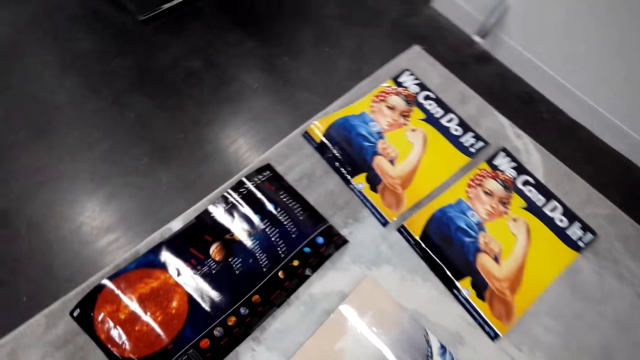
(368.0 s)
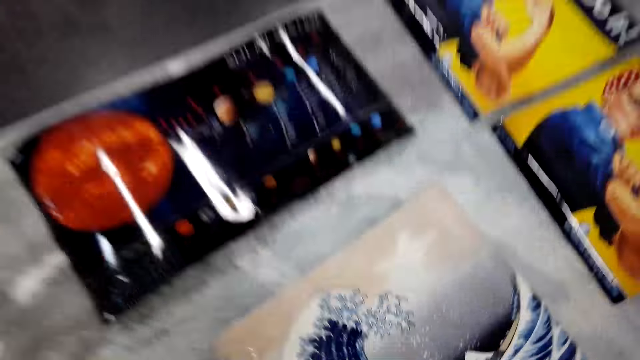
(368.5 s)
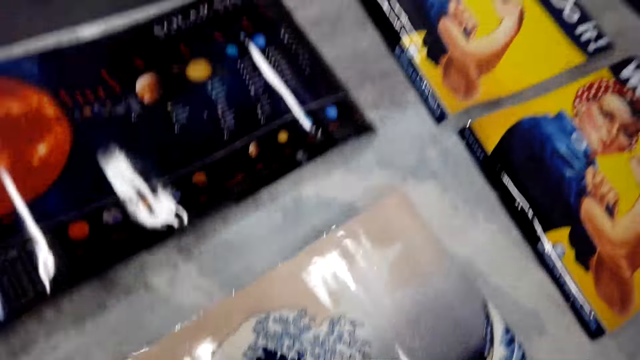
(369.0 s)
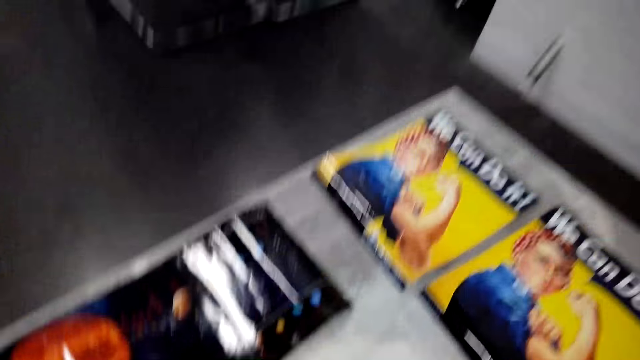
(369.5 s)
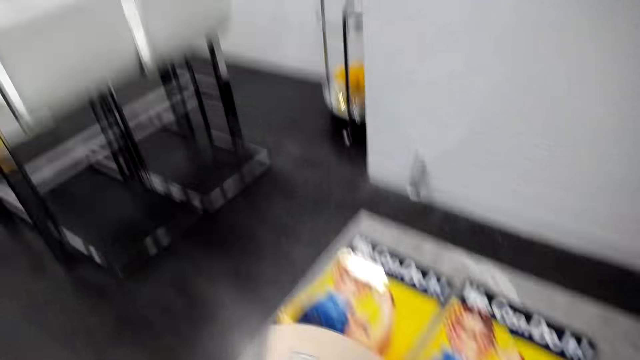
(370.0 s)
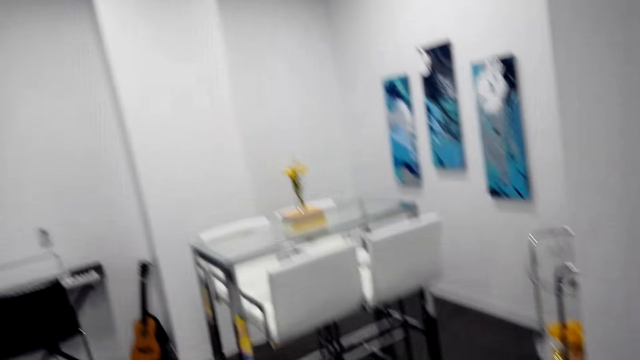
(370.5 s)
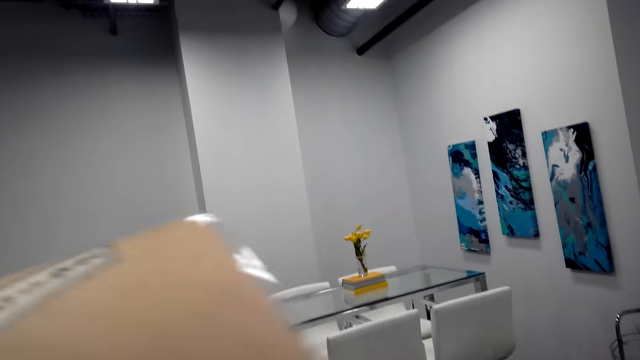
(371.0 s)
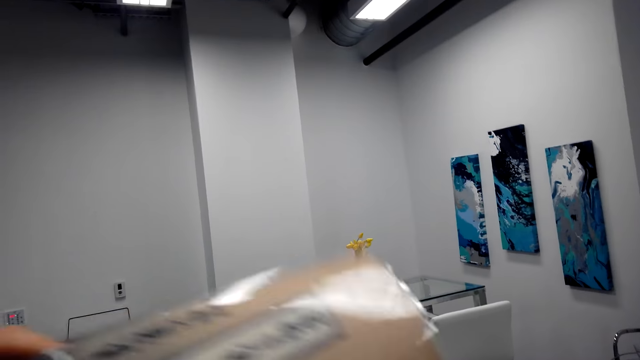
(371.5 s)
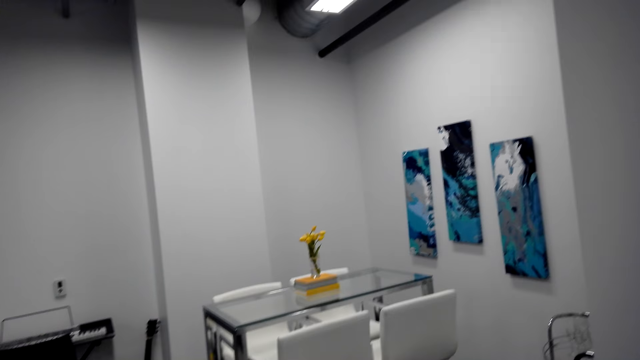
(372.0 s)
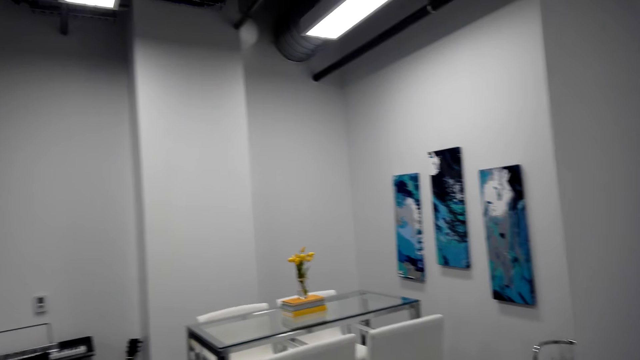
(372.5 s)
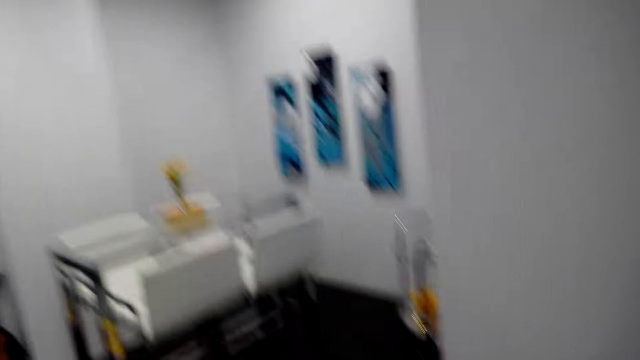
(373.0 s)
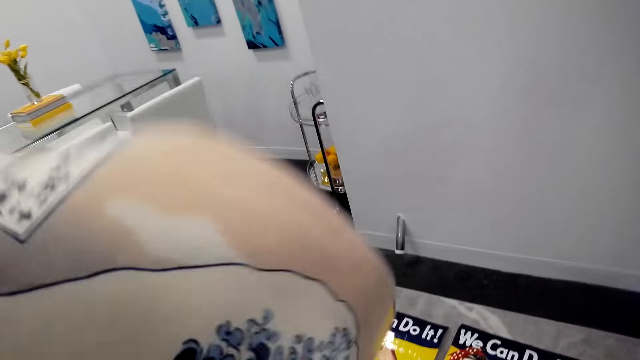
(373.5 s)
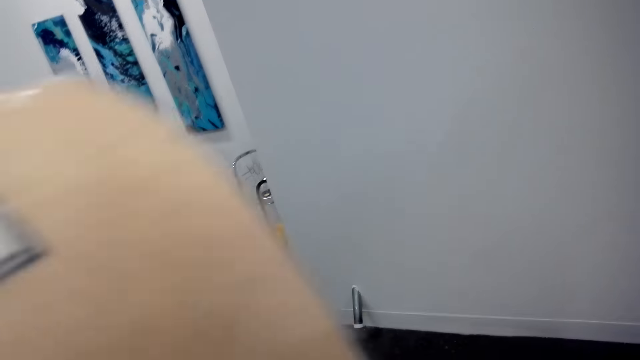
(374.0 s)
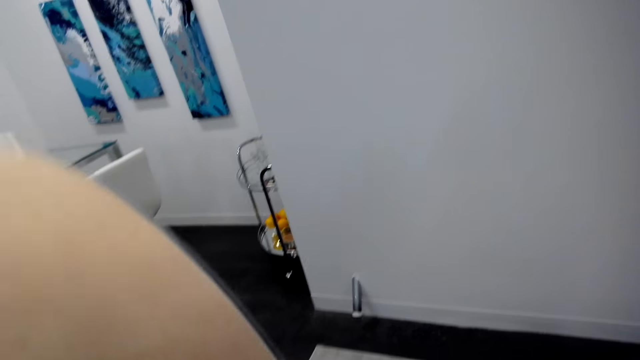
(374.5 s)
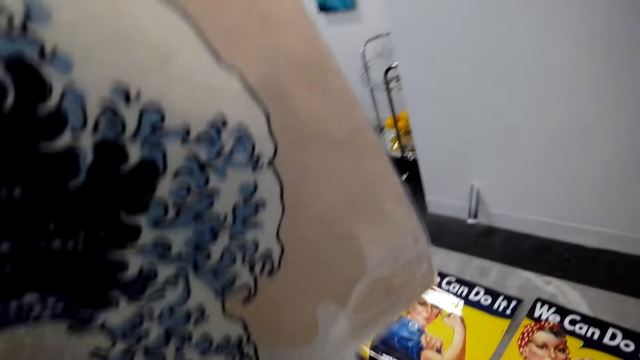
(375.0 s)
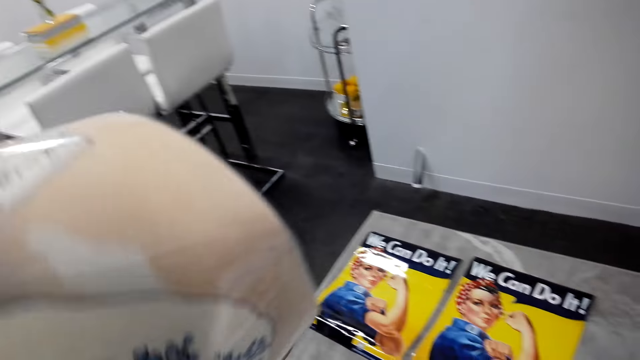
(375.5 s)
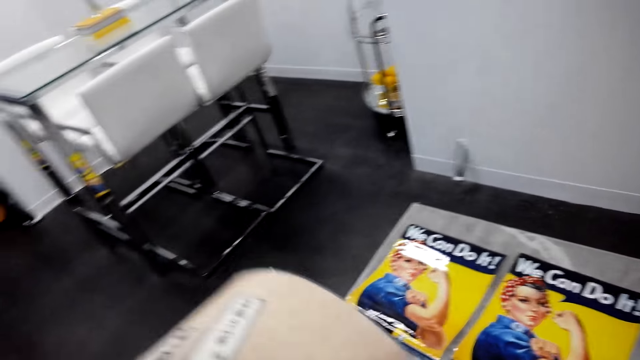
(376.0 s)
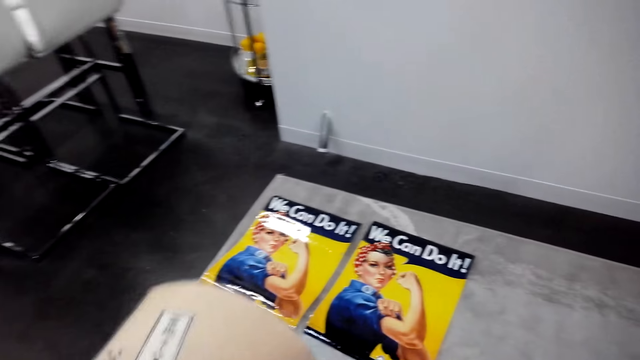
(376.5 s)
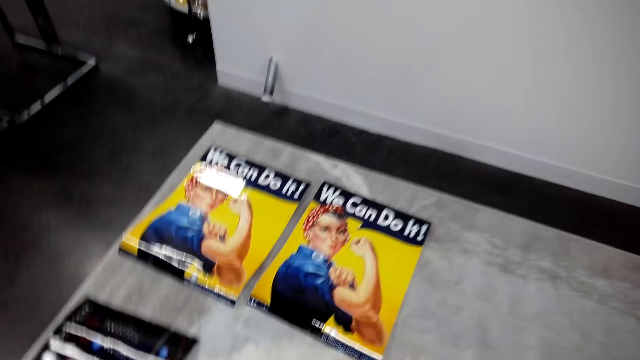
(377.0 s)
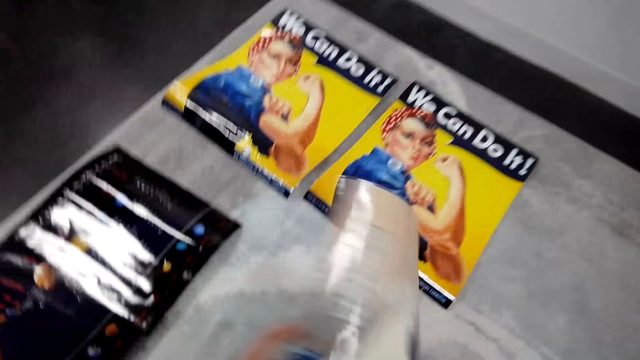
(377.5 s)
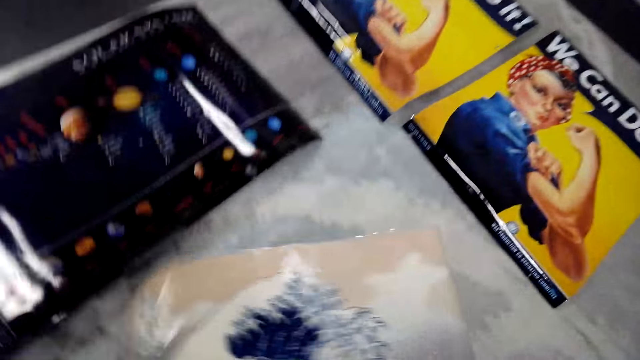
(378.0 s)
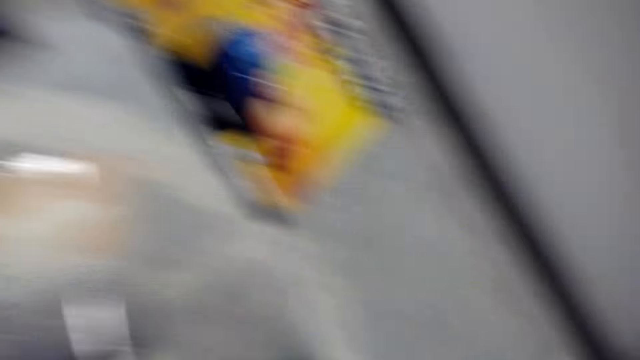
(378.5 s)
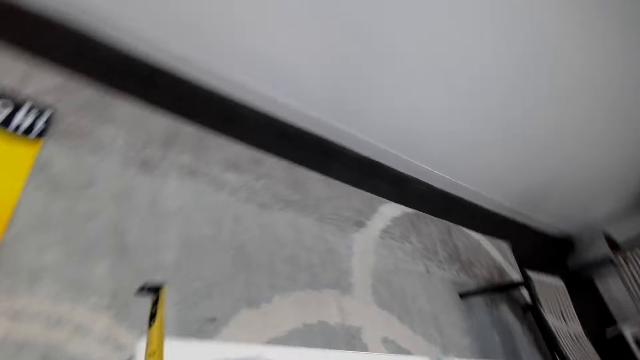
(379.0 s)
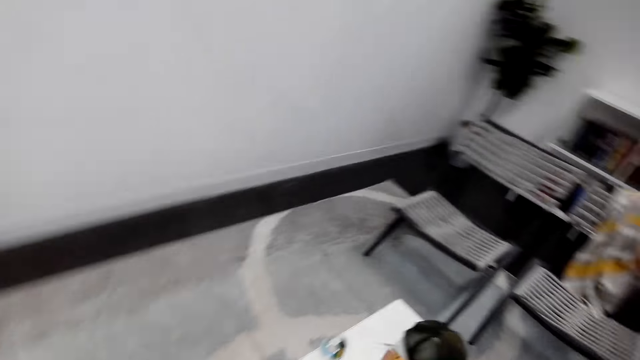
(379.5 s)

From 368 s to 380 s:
The camera wearer picks up wall arts.

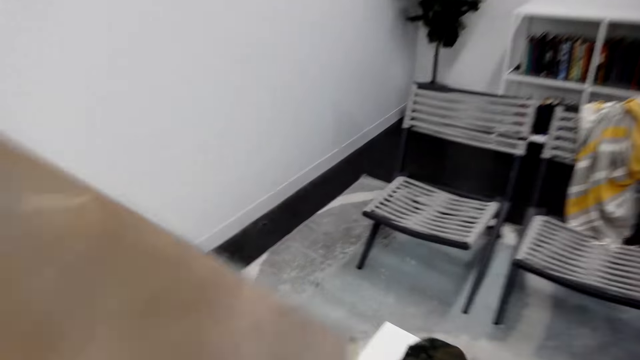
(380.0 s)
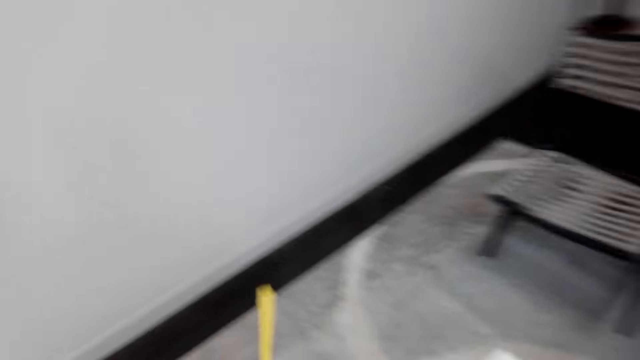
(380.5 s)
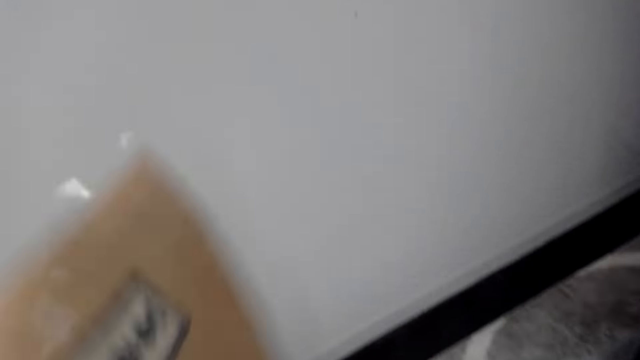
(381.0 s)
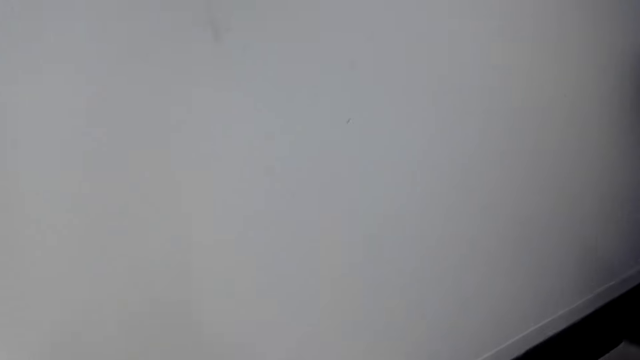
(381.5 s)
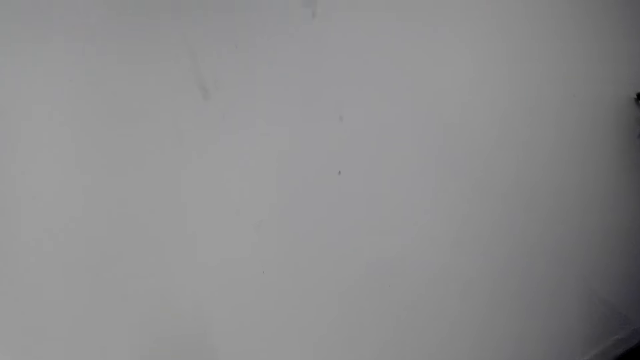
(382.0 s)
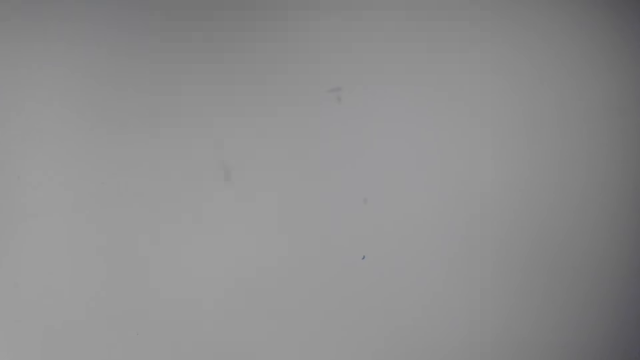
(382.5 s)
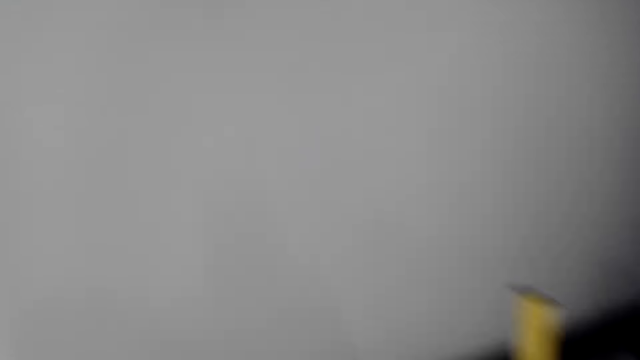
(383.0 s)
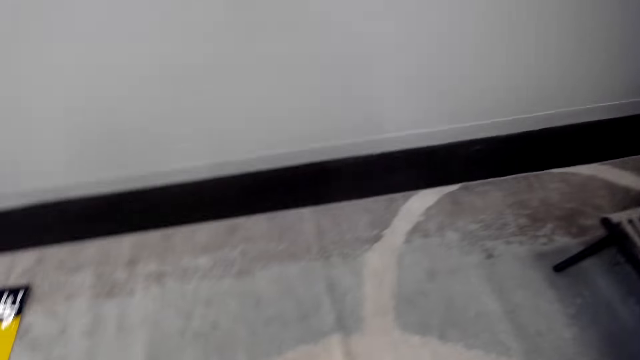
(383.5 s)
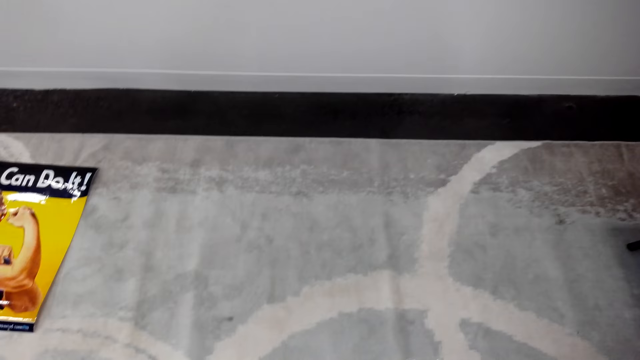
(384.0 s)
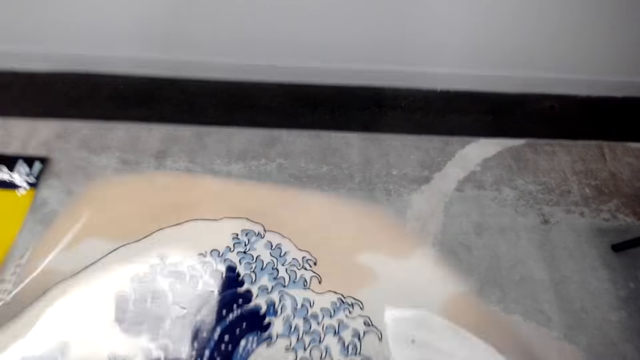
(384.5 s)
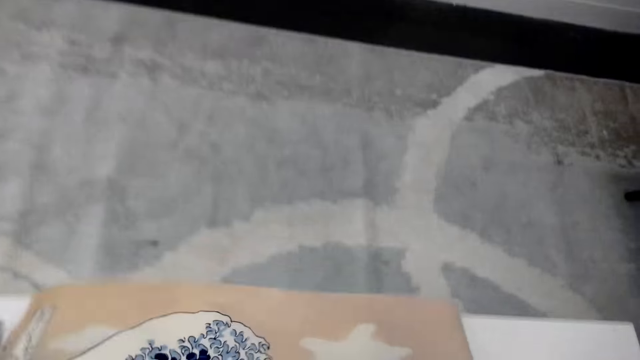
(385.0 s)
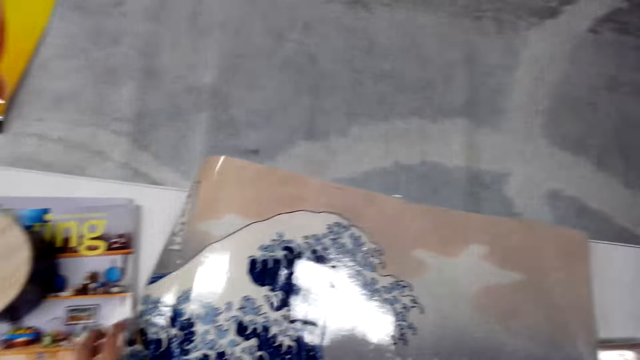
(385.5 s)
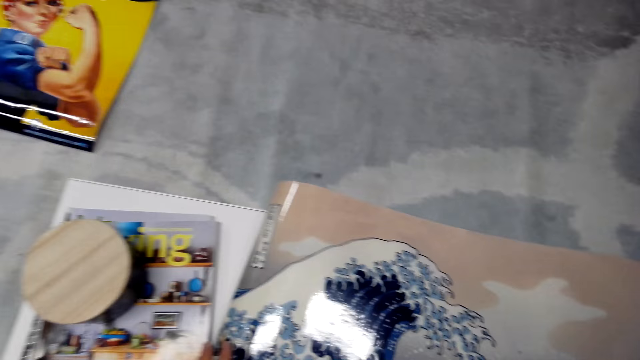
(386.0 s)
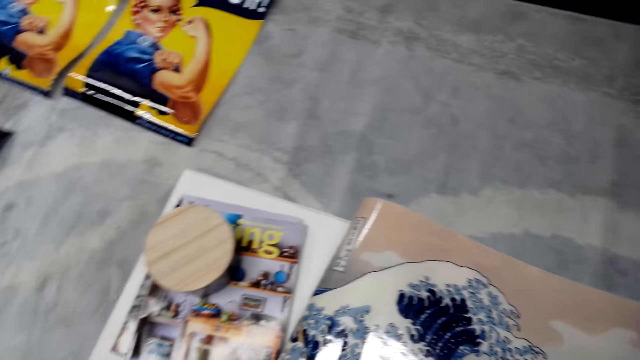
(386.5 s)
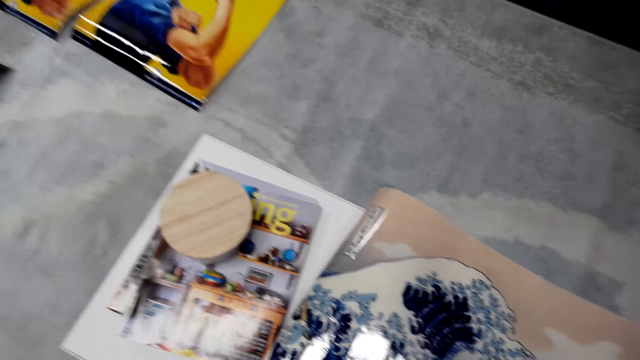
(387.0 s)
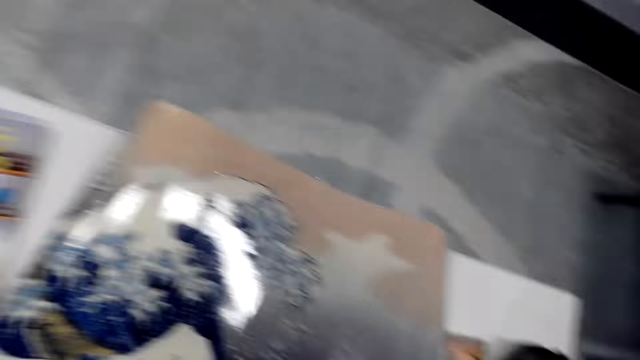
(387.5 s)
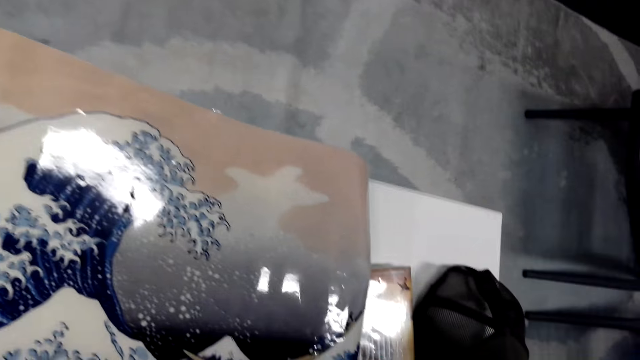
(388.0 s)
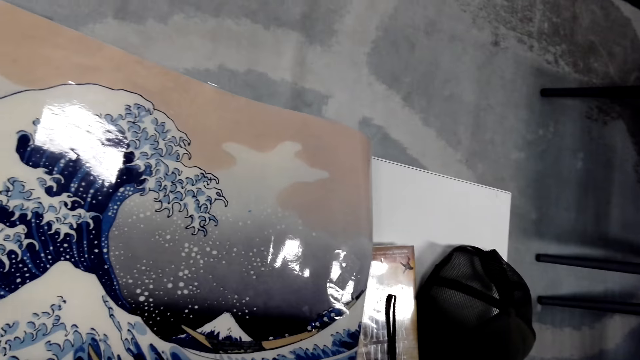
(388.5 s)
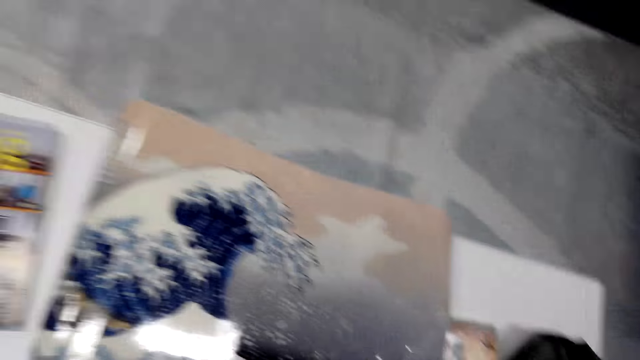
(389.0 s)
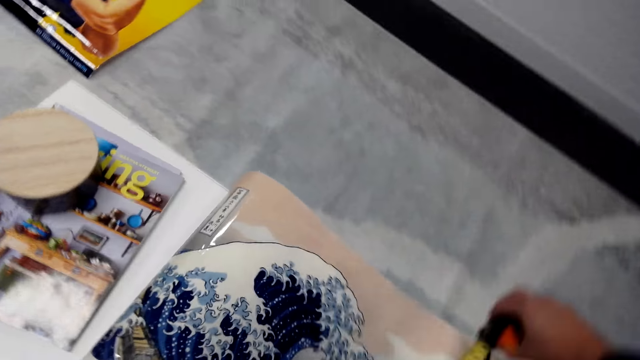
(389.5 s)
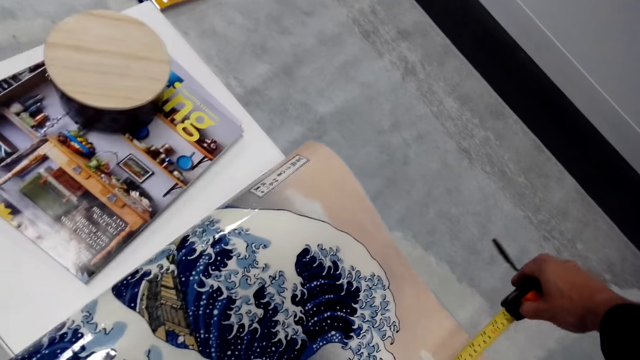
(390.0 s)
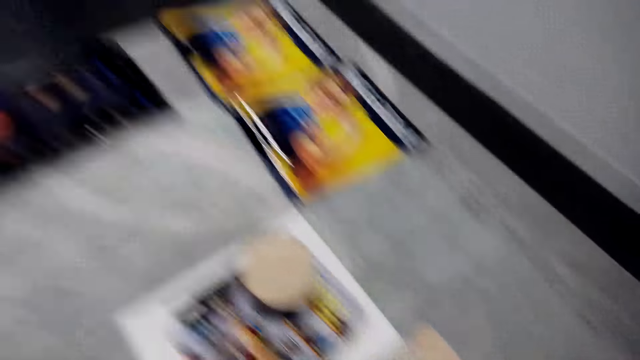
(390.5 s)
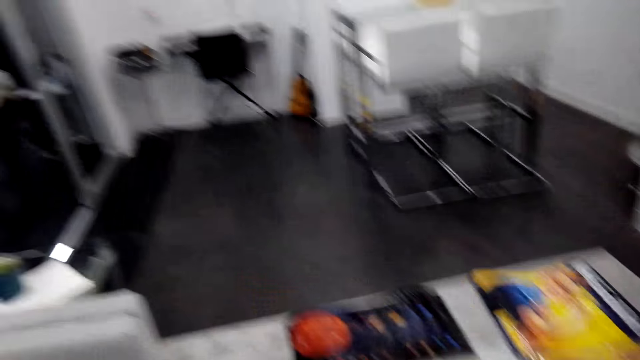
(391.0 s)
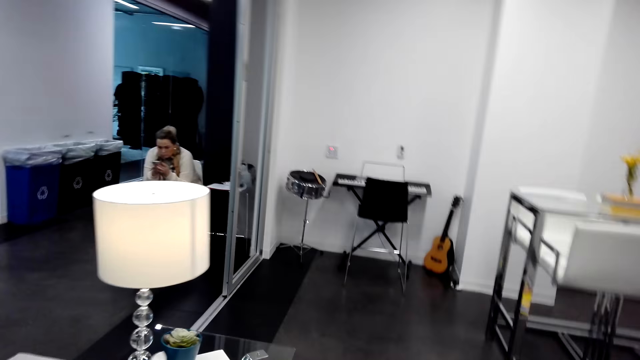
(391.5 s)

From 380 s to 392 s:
The camera wearer holds the wall art. They measure the wall art.
